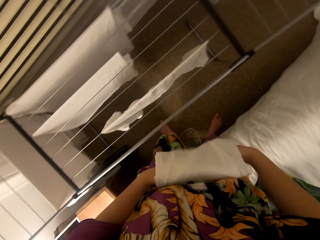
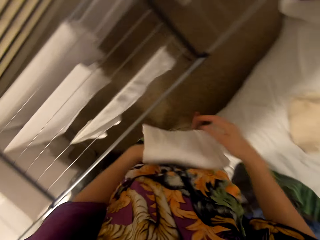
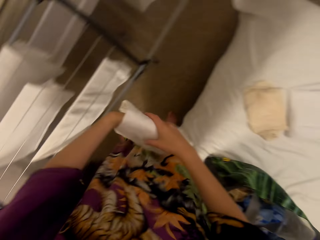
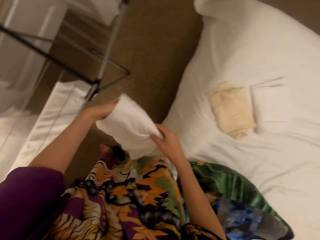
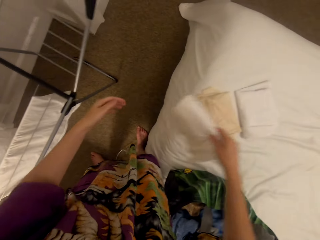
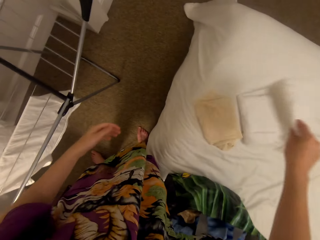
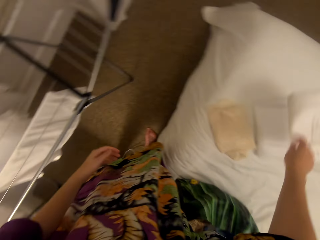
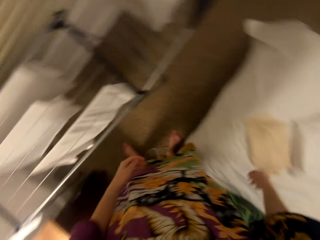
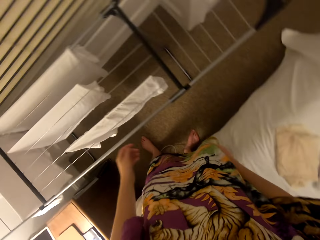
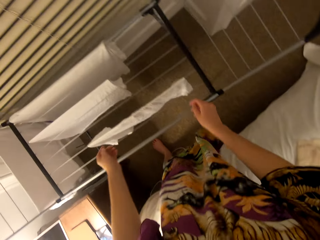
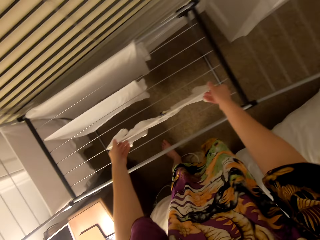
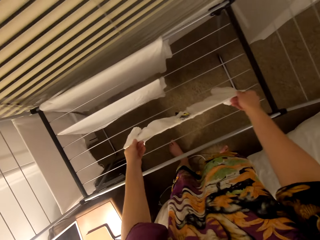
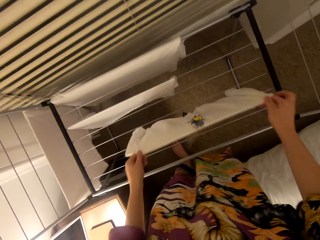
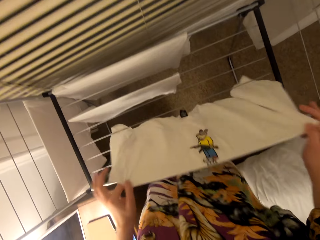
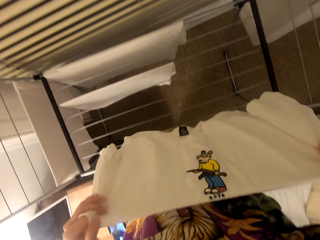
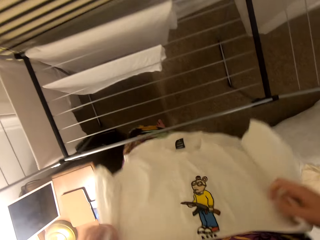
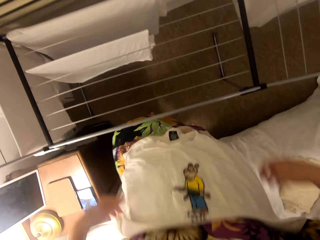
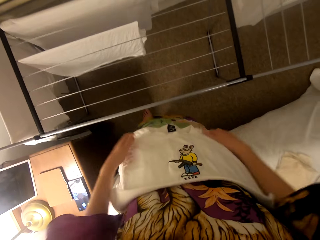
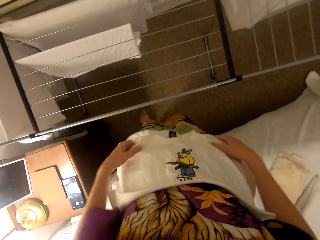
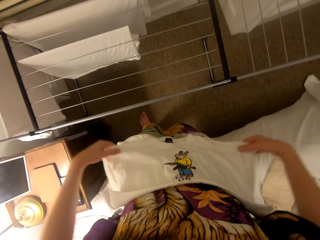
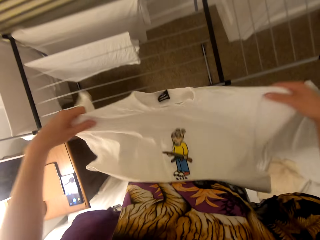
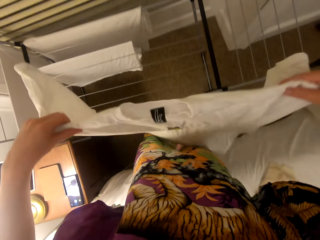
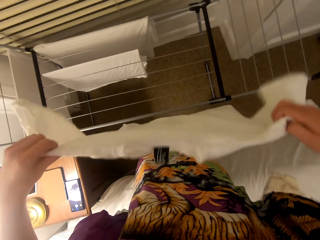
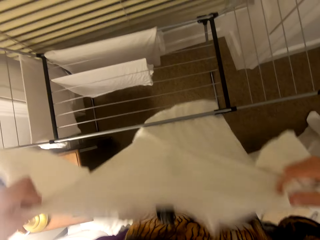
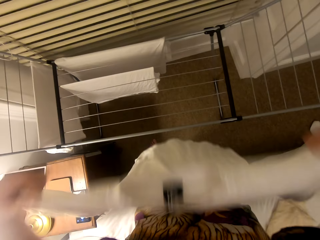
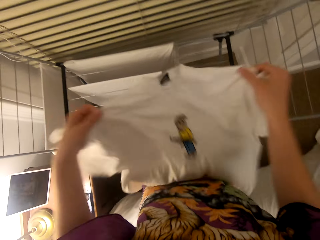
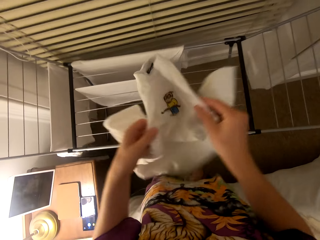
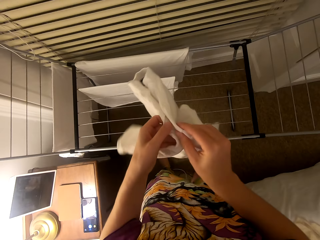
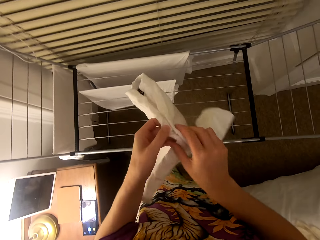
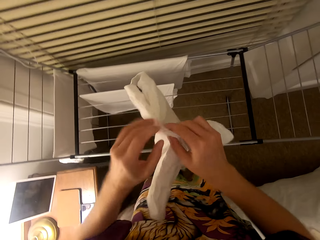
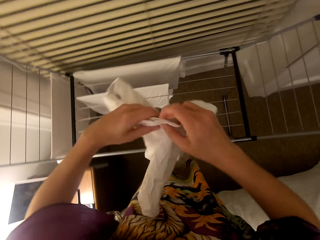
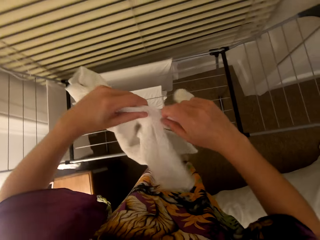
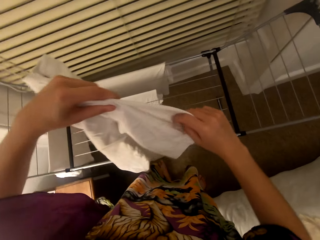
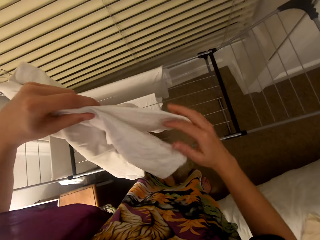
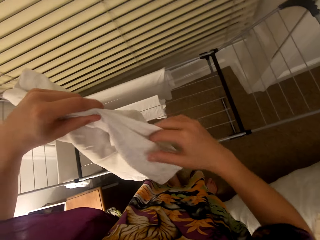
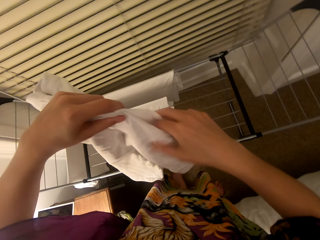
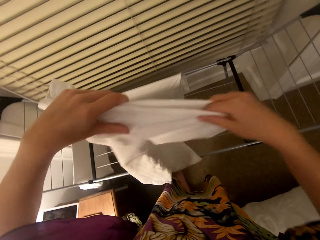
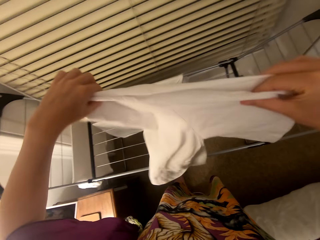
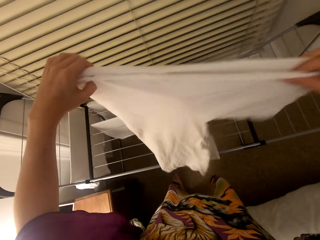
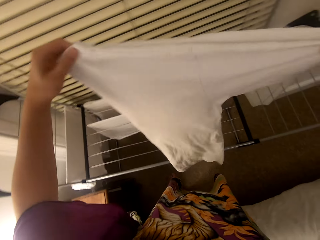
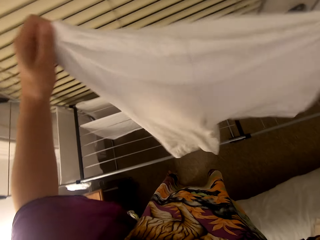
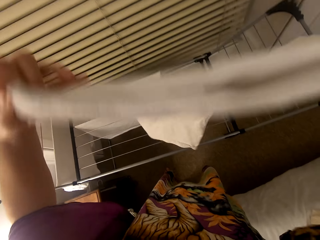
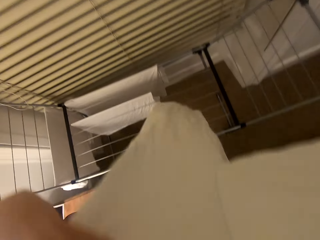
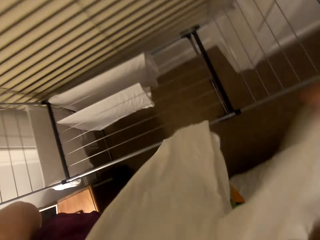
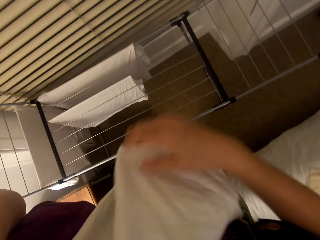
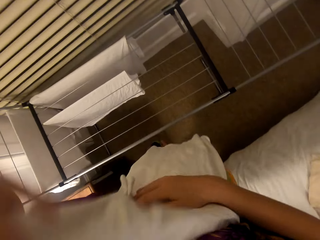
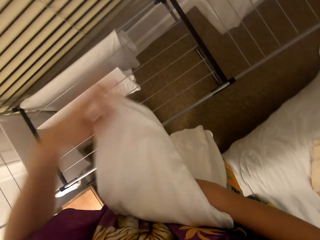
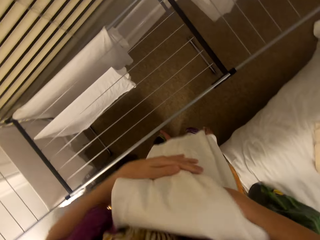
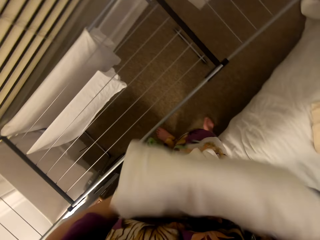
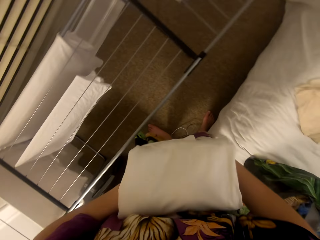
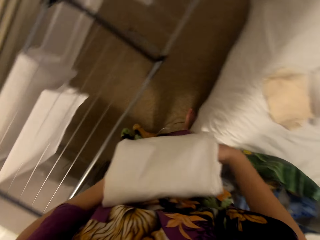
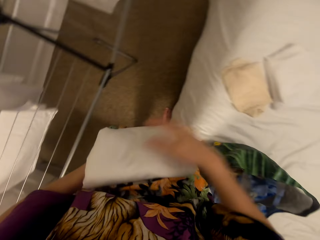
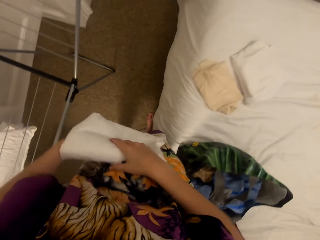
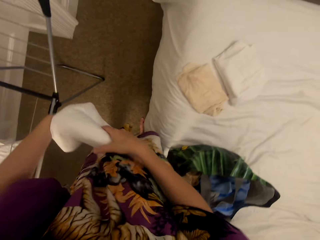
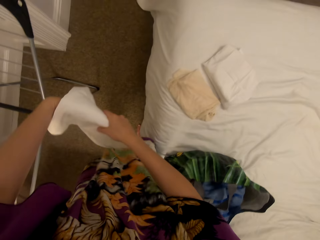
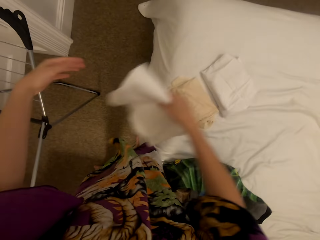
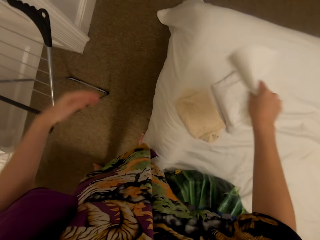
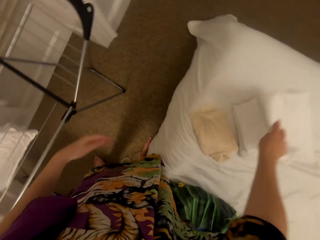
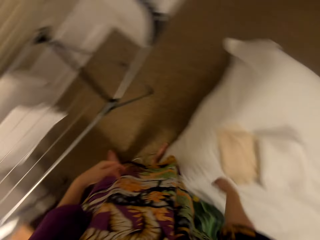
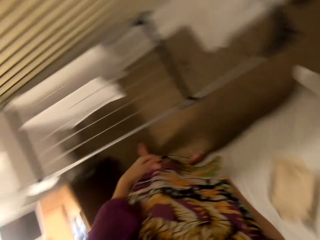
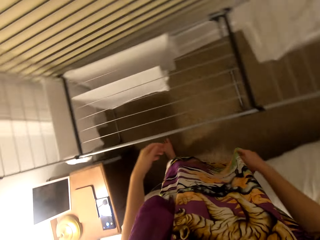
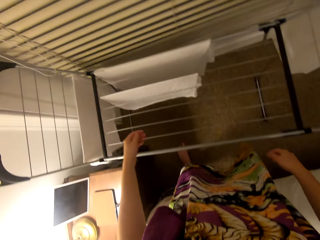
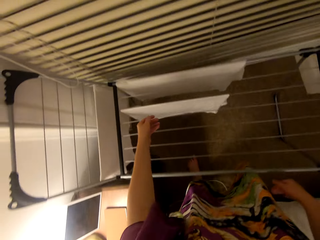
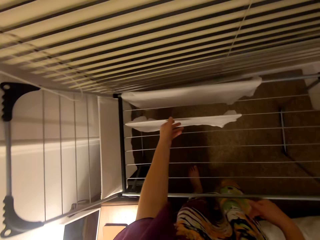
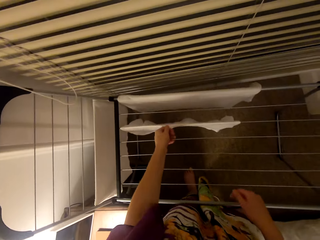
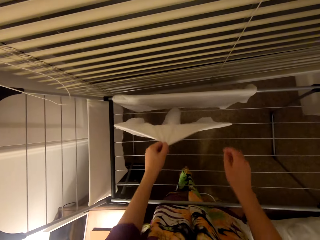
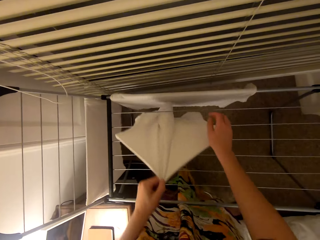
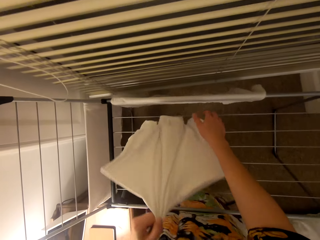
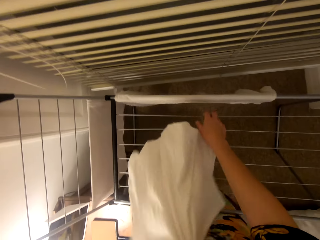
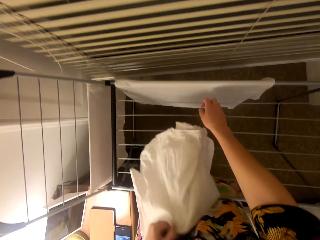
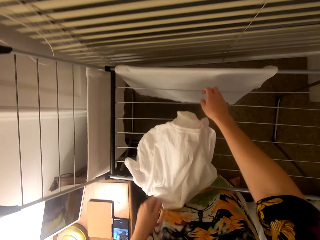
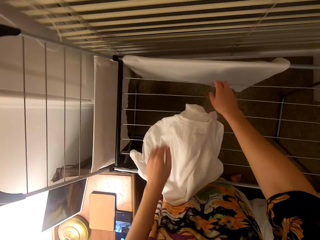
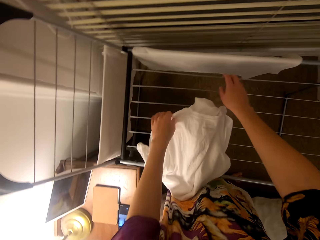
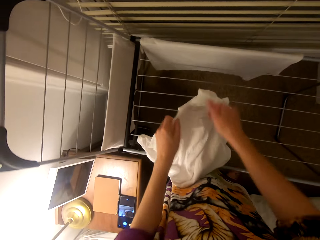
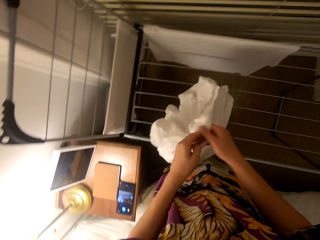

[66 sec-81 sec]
The camera wearer puts the t-shirt on the bed. They fold the t-shirt. They put the t-shirt on the bed.

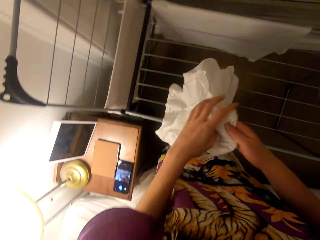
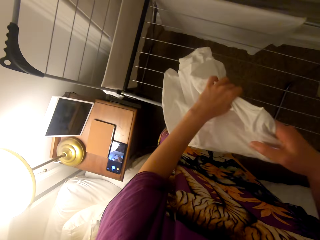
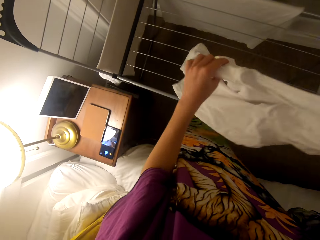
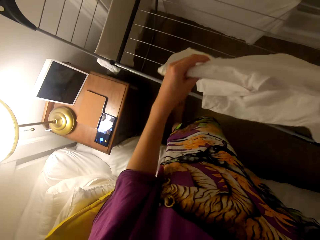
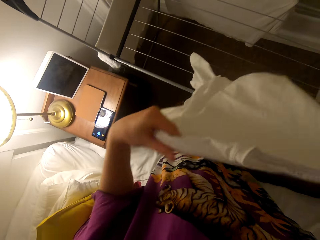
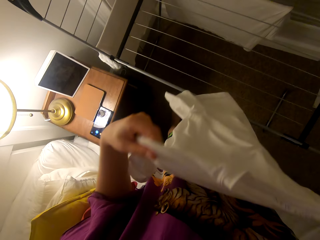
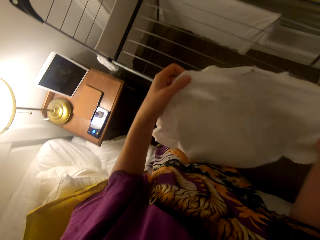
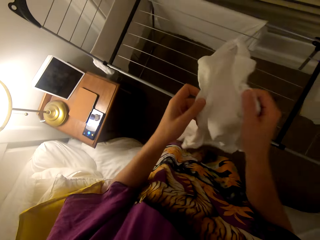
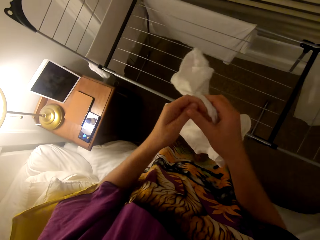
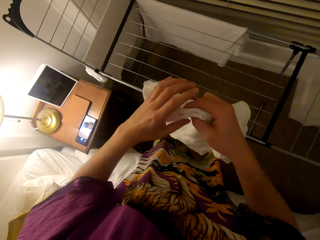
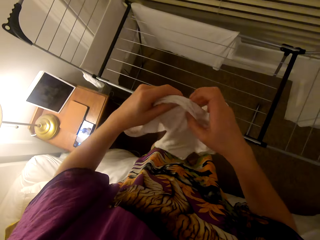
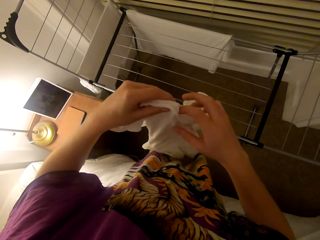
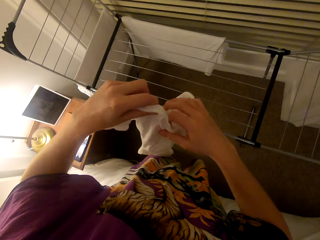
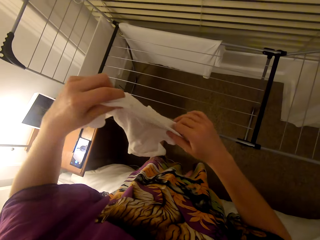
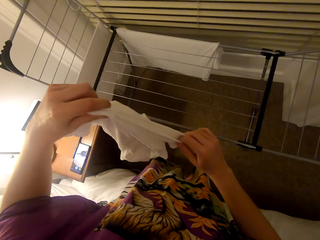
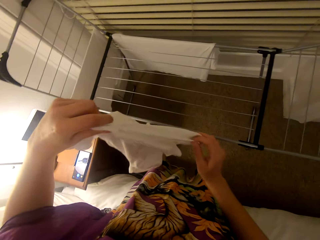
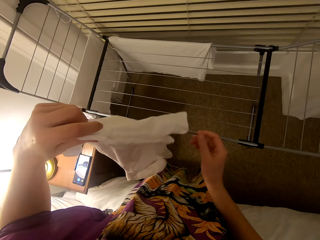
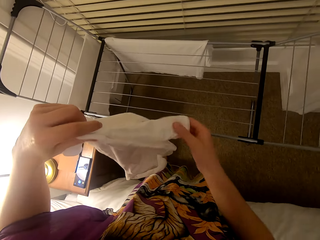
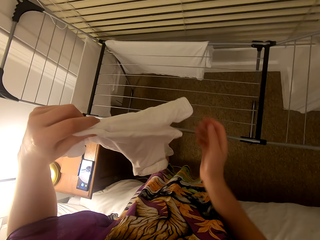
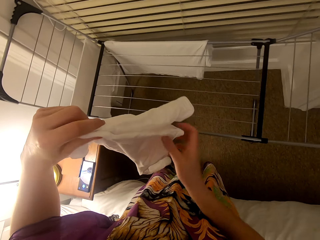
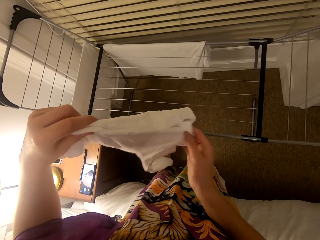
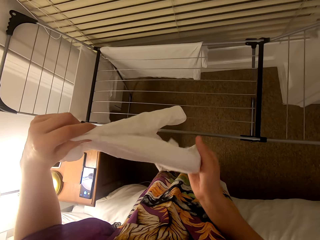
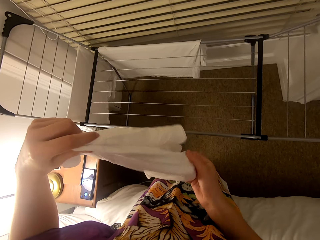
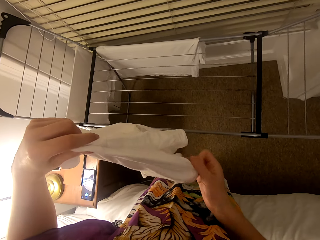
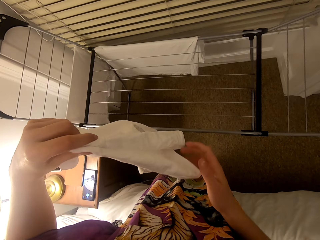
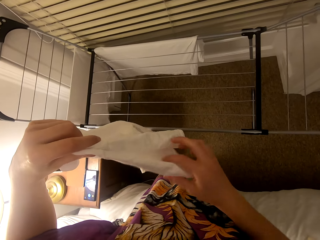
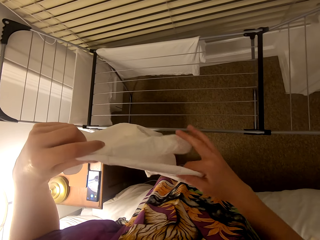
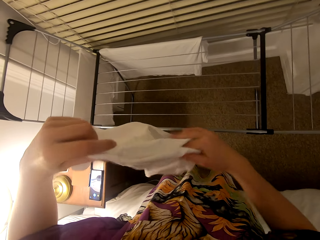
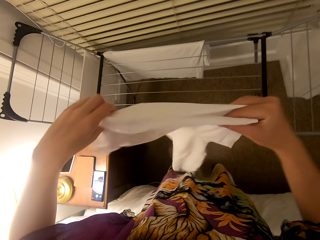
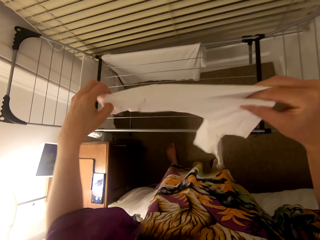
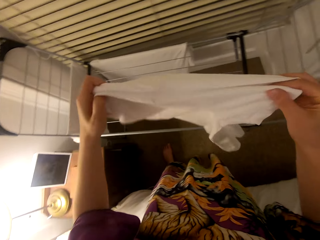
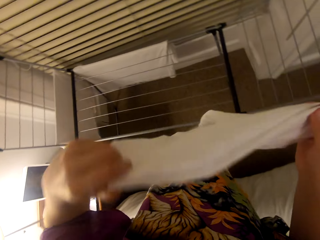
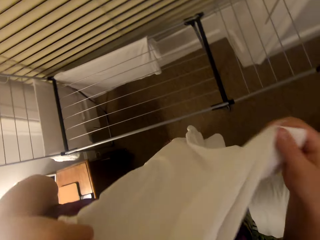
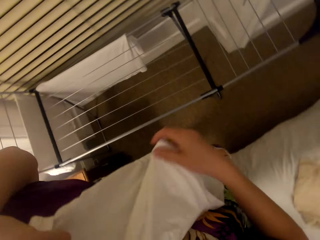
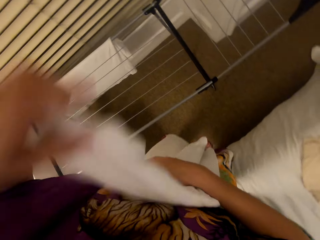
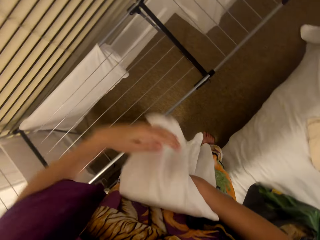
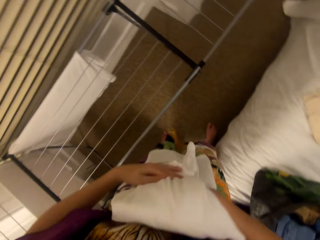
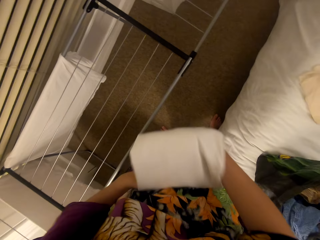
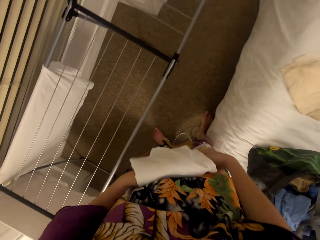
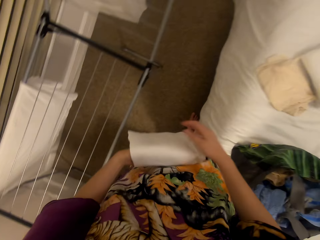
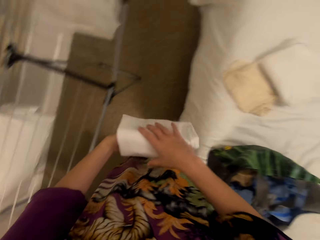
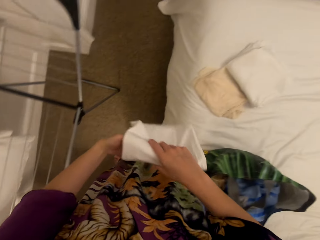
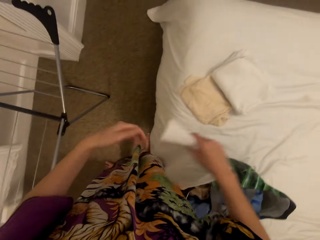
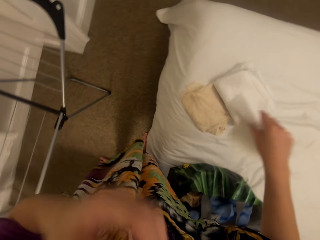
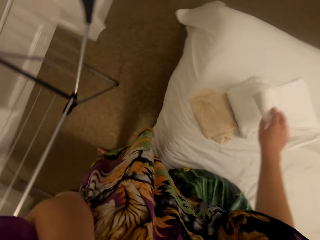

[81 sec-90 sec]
The camera wearer folds the t-shirt.
